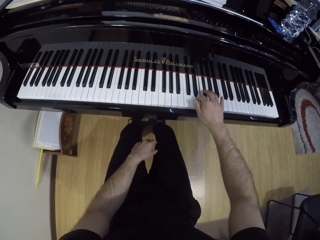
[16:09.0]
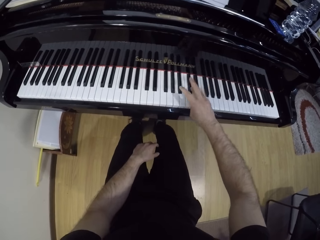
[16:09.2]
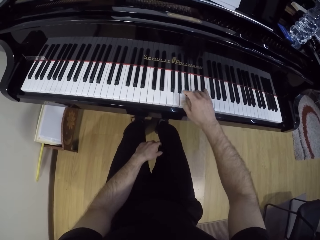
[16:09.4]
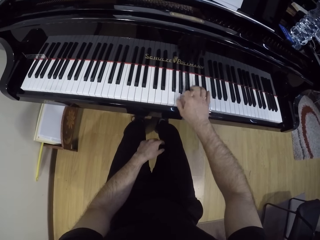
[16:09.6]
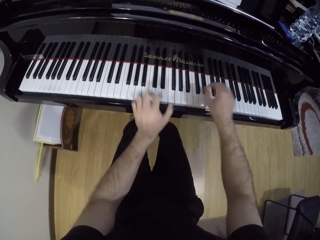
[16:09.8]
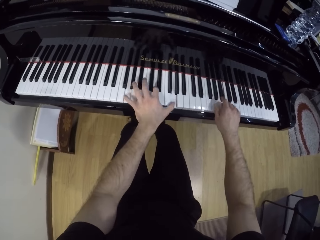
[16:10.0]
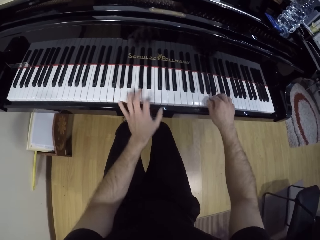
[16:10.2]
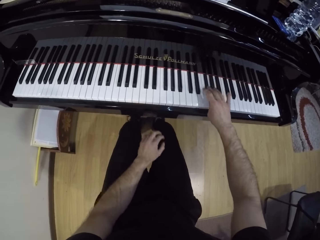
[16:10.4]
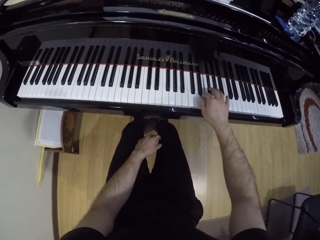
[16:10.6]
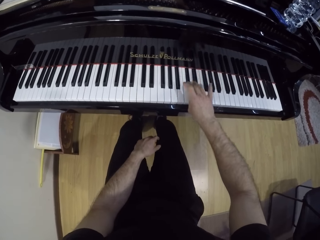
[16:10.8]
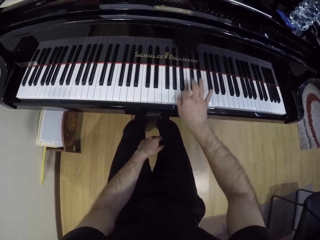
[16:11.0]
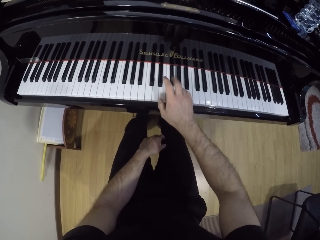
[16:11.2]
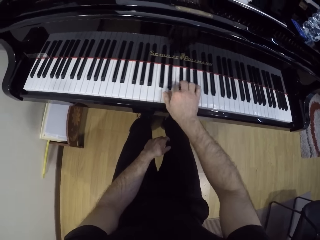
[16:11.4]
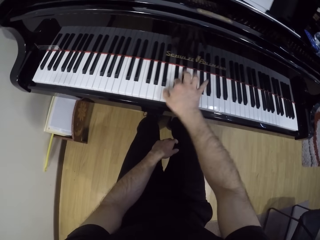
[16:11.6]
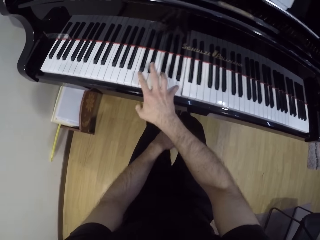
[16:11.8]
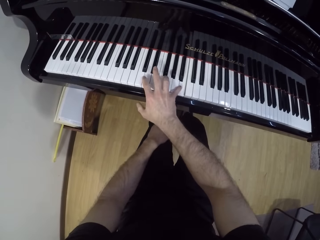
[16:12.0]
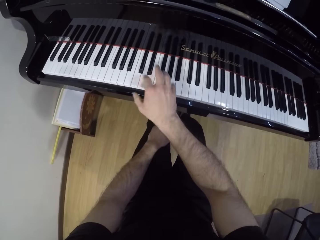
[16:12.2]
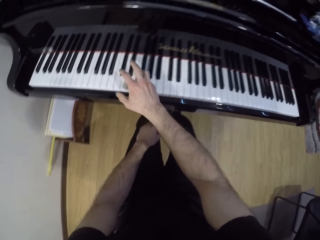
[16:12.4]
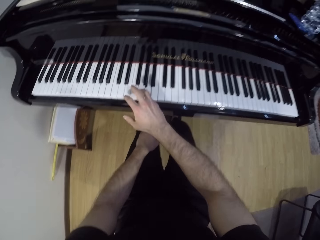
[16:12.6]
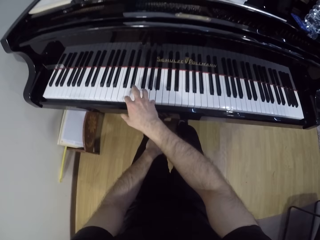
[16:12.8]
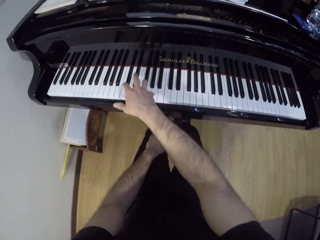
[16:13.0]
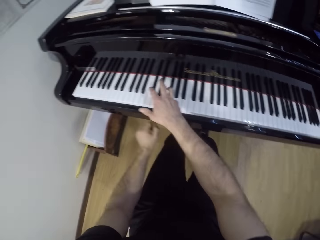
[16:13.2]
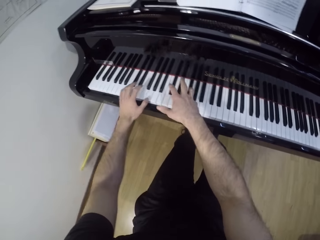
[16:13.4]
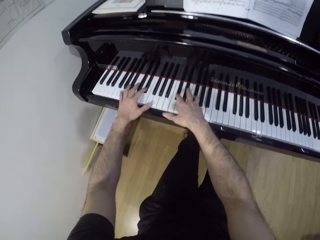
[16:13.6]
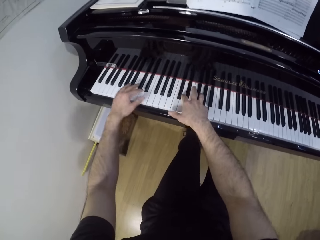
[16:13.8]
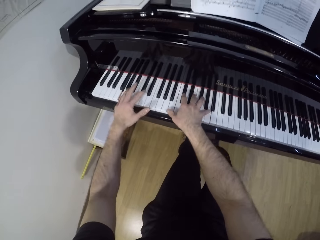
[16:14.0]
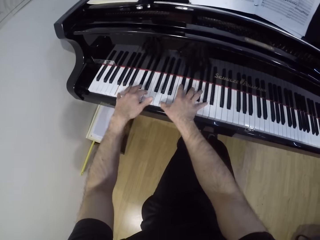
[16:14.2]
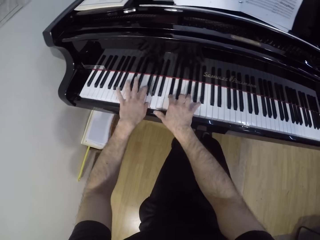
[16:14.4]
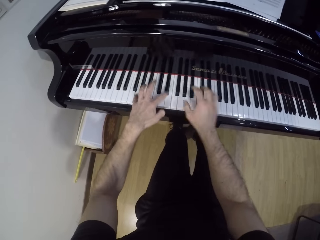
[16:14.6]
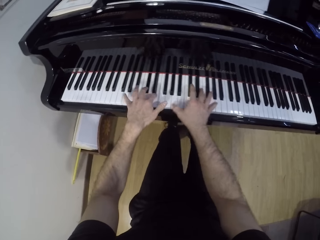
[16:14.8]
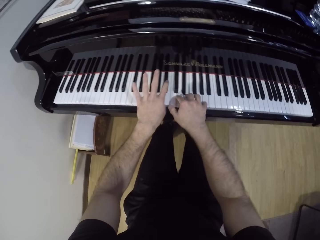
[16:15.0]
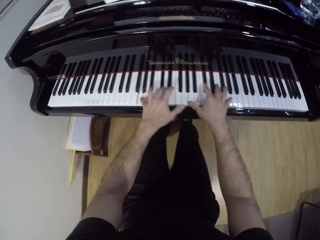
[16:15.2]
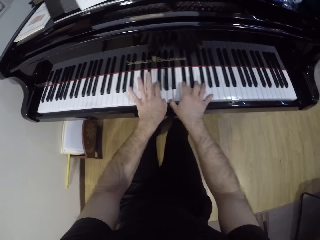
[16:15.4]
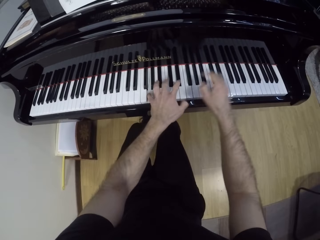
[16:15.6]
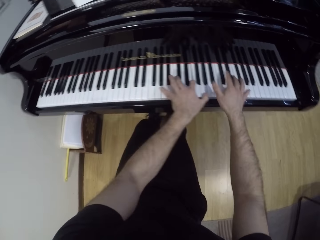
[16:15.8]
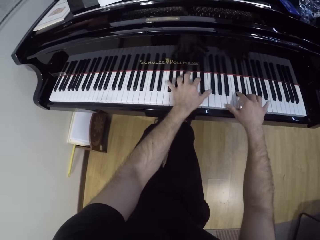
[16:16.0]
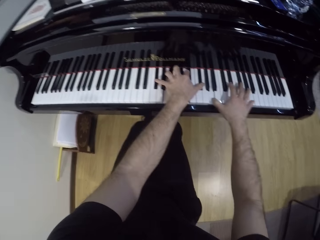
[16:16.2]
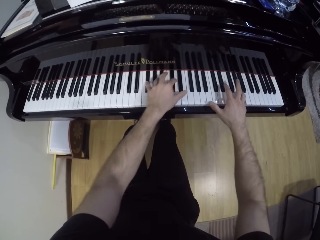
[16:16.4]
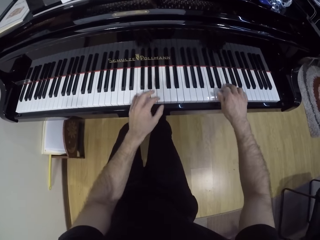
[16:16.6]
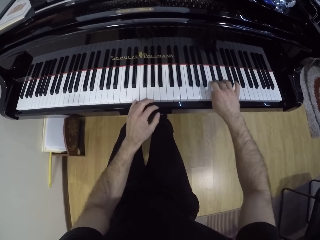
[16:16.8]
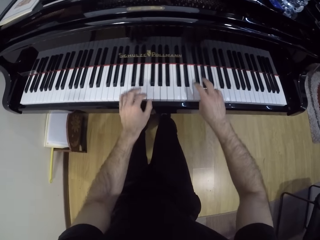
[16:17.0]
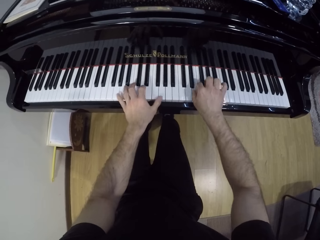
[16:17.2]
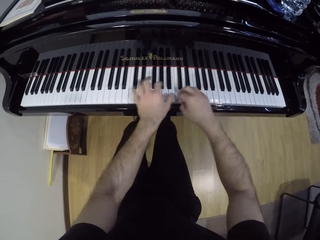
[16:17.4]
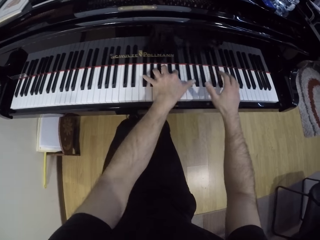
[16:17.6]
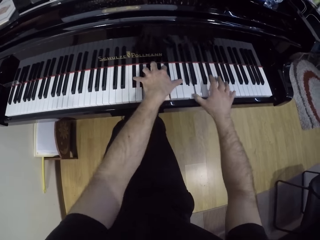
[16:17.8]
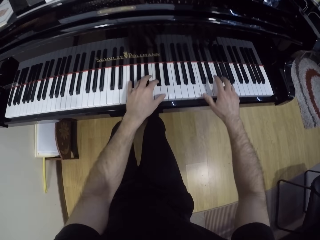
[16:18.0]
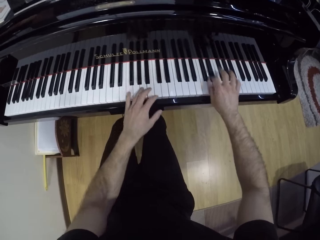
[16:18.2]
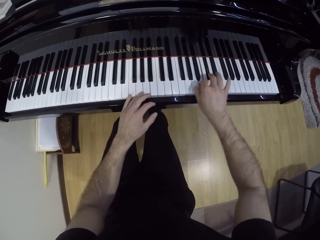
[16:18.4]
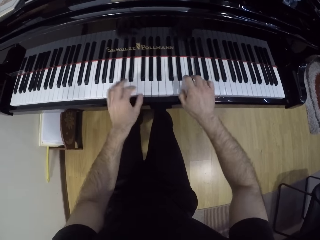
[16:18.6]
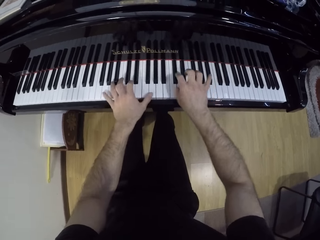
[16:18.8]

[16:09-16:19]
The camera wearer plays the piano with his right hand. He plays the piano with both hands. He plays the piano with his right hand. He plays the piano with both hands.

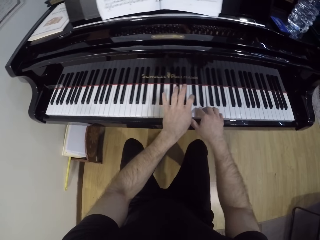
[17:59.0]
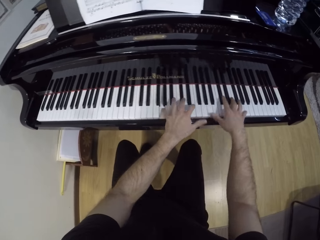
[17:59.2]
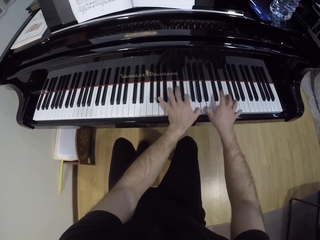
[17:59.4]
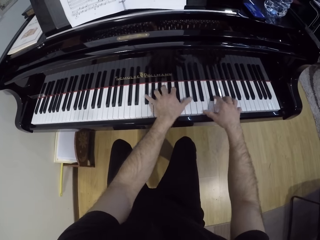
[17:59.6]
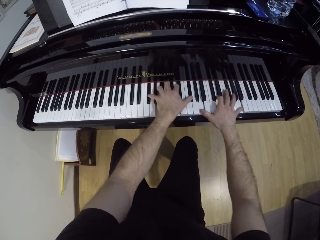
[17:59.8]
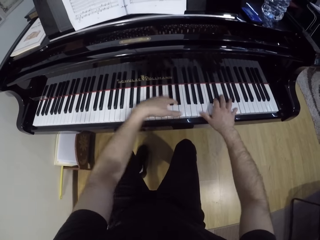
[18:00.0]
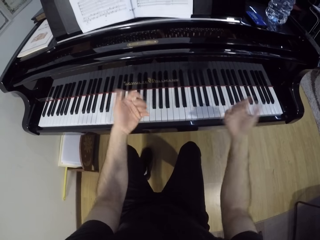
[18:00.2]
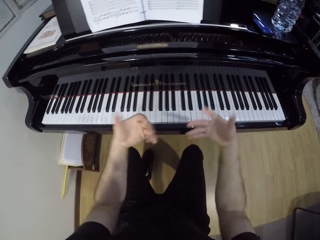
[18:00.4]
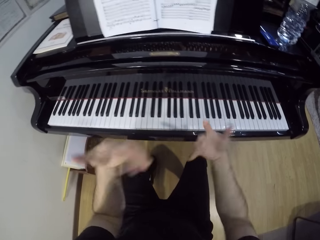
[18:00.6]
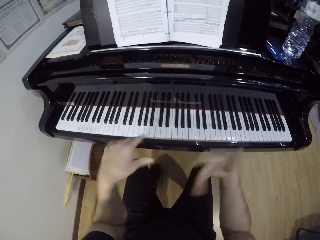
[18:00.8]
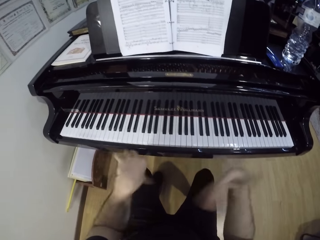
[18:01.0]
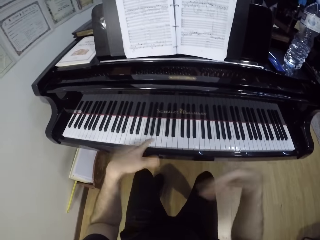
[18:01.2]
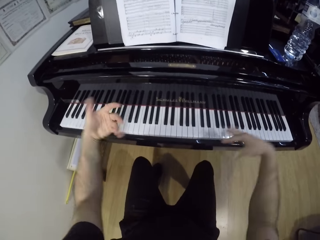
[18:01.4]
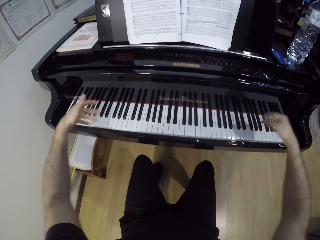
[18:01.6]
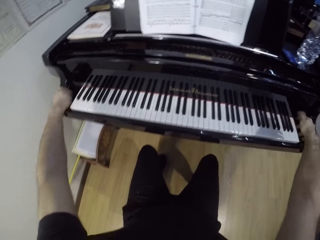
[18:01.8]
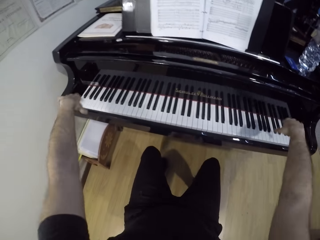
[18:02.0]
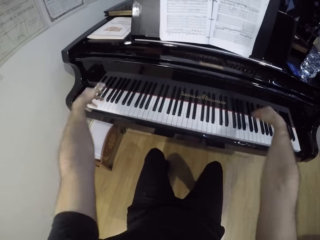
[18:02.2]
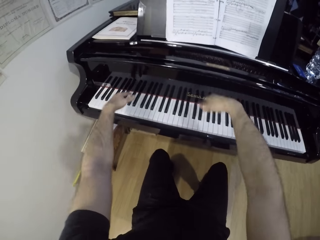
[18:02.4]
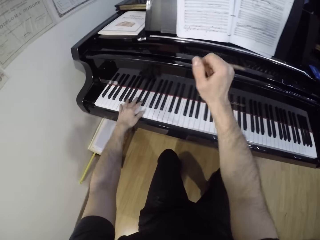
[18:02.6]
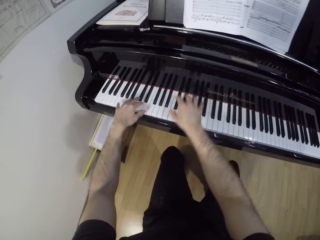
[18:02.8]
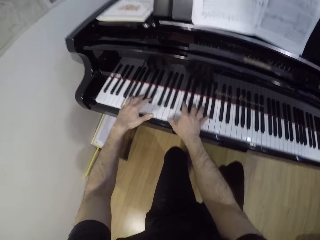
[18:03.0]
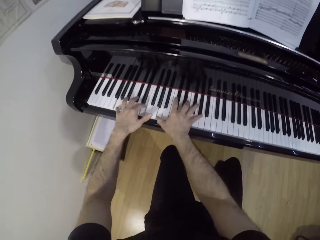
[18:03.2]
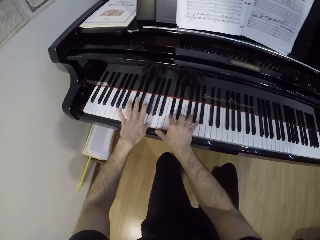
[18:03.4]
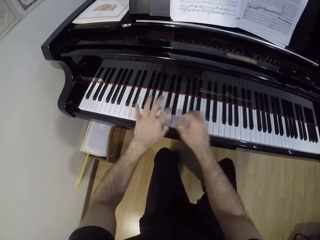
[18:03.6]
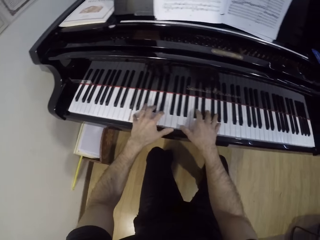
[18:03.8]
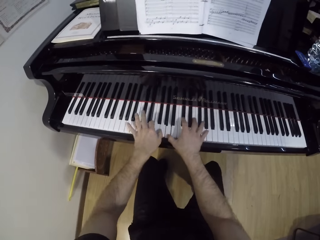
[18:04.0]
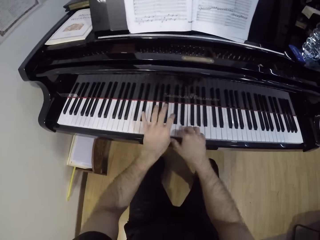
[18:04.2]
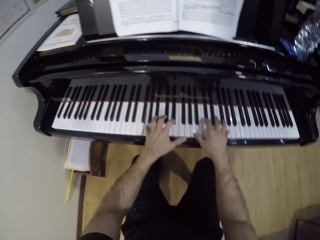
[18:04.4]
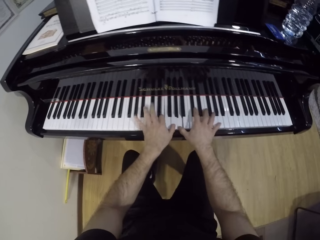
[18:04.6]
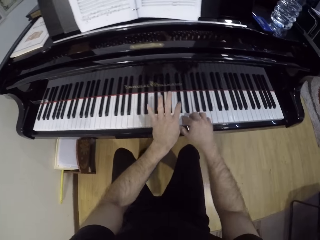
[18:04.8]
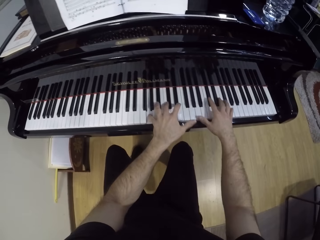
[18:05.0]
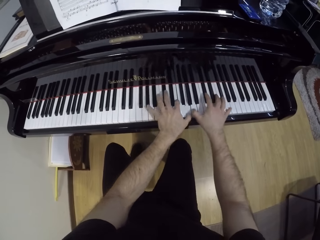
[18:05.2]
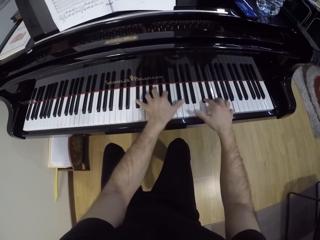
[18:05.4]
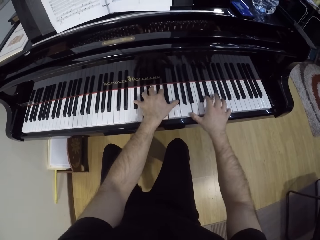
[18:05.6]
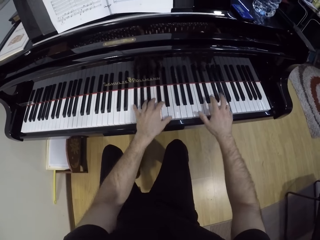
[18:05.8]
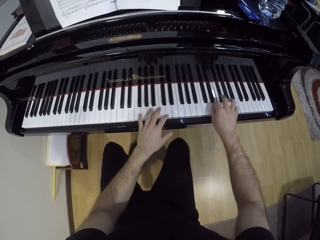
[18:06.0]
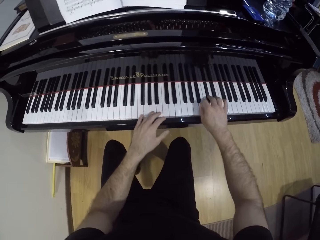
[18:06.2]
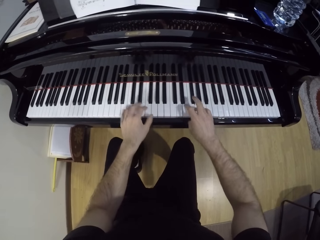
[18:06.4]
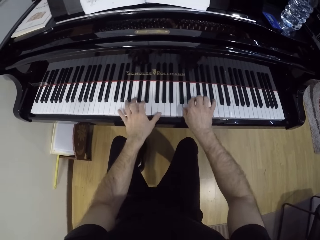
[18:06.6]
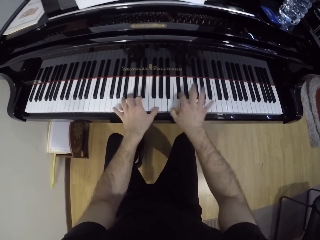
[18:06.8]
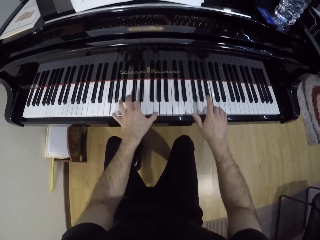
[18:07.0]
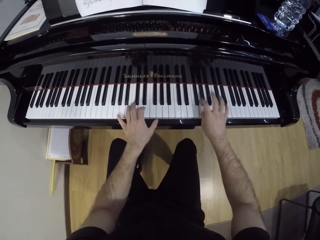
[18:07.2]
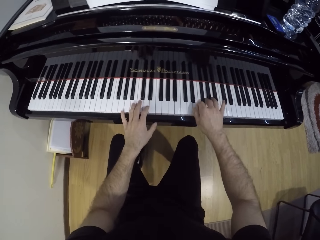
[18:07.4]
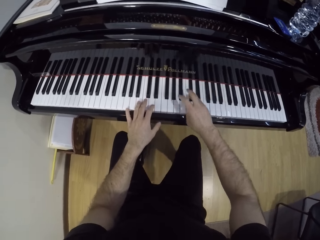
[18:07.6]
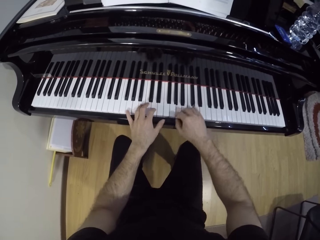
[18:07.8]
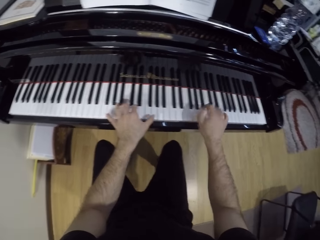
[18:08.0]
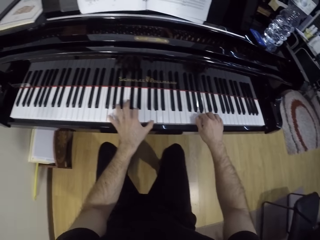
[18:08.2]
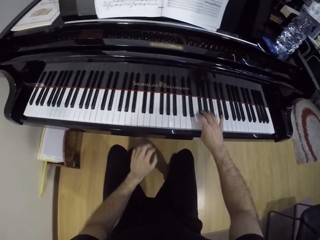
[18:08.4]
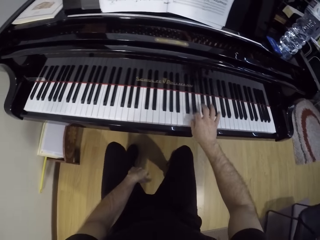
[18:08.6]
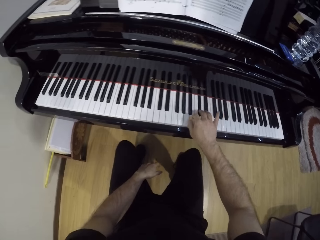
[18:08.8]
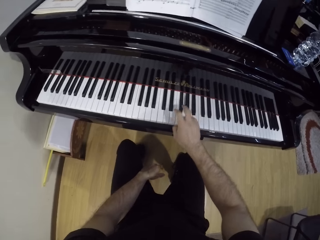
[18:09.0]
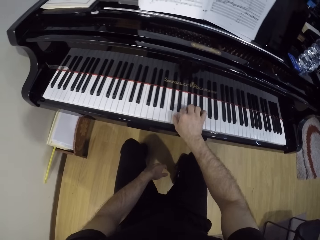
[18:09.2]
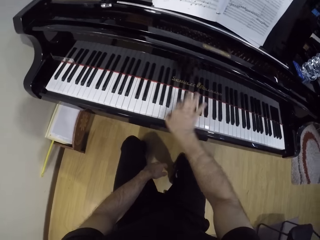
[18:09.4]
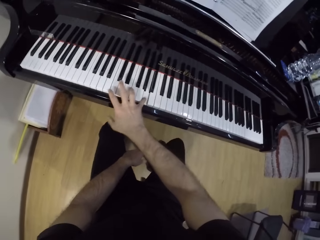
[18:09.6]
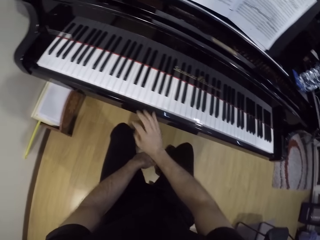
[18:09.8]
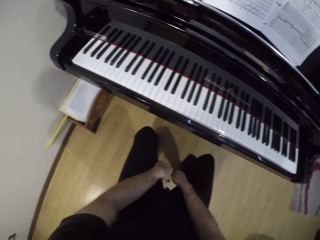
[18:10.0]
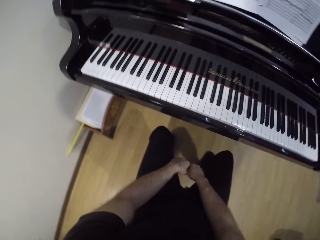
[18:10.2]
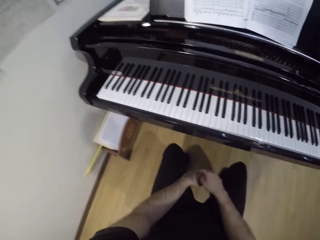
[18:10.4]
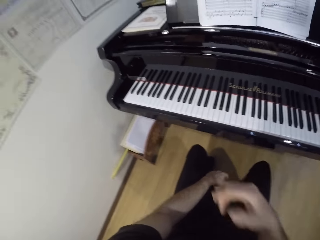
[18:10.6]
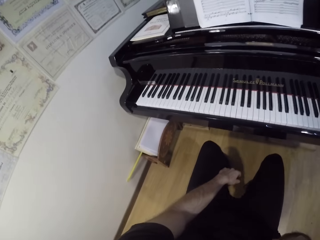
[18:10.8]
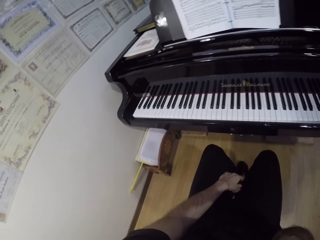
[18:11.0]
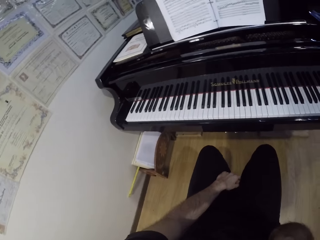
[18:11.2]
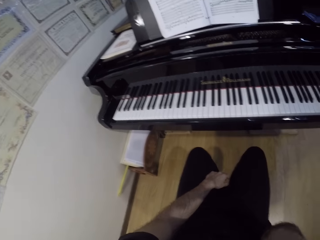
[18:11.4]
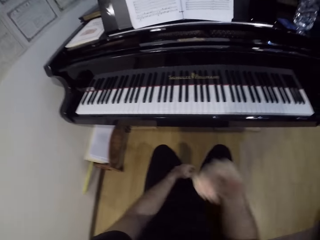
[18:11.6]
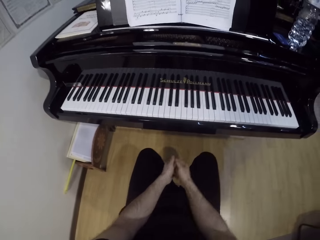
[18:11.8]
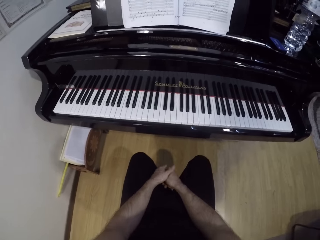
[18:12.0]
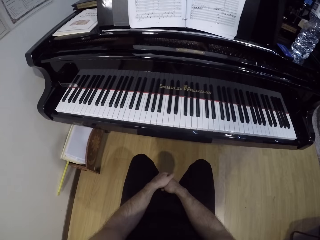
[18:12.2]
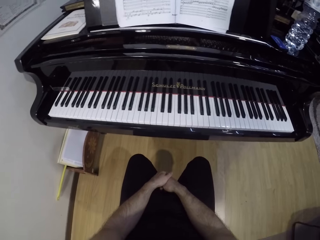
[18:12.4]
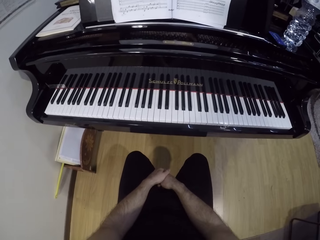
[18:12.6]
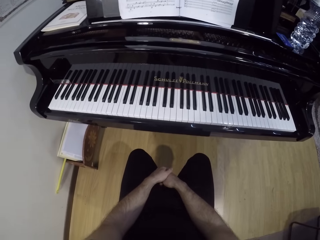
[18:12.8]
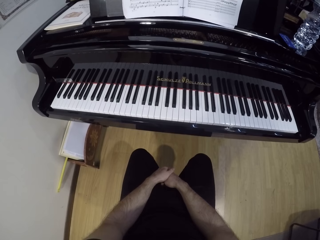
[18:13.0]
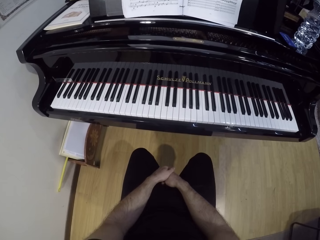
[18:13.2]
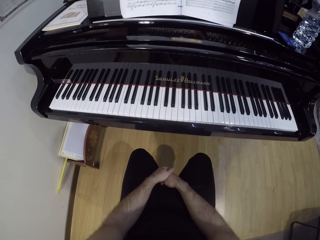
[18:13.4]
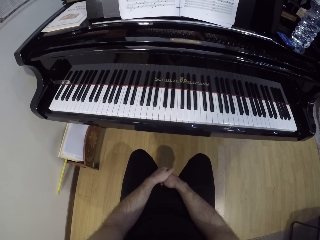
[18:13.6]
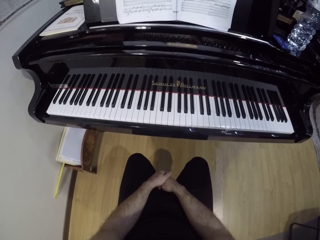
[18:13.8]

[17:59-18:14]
The camera wearer dangles both hands. He plays the piano with both hands. He plays the piano with his right hand. He puts down the hands. He touches his face with his right hand. He puts down the hand.
